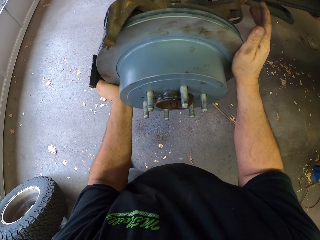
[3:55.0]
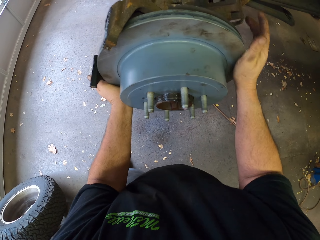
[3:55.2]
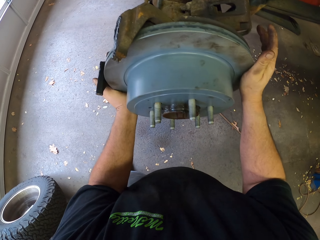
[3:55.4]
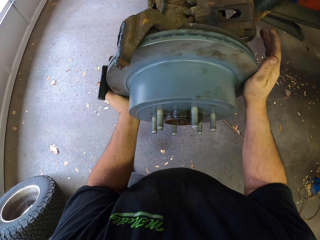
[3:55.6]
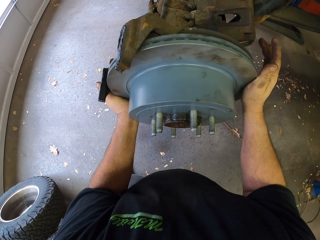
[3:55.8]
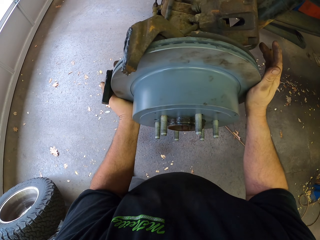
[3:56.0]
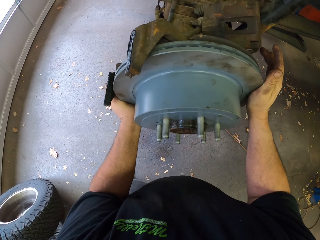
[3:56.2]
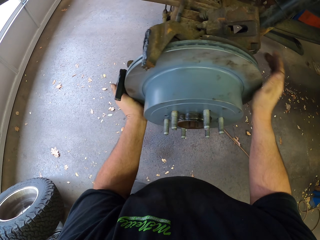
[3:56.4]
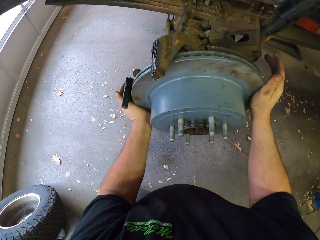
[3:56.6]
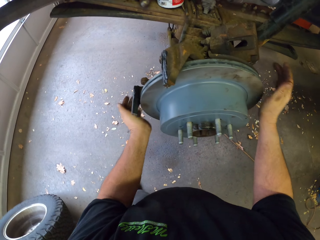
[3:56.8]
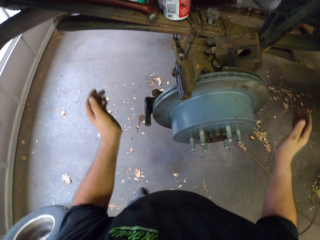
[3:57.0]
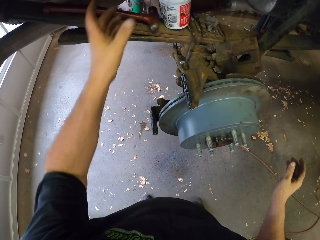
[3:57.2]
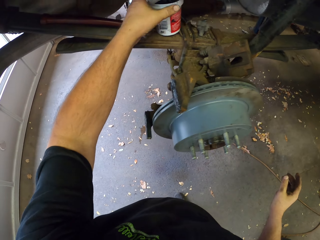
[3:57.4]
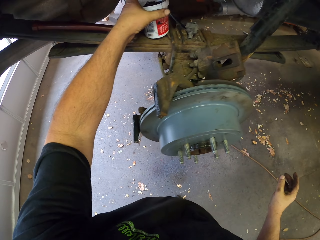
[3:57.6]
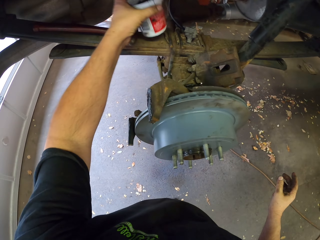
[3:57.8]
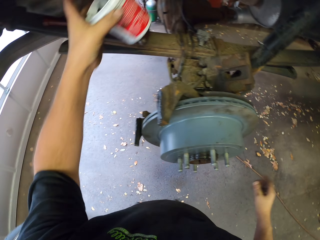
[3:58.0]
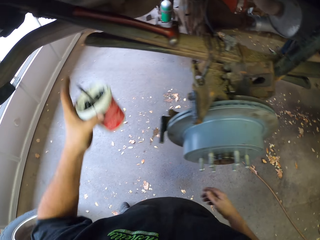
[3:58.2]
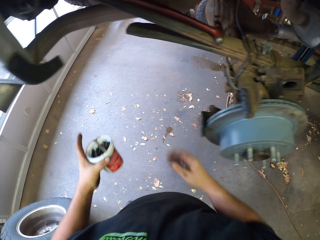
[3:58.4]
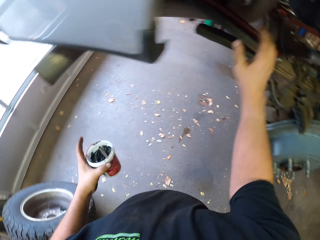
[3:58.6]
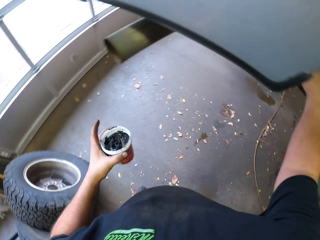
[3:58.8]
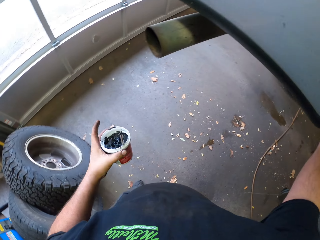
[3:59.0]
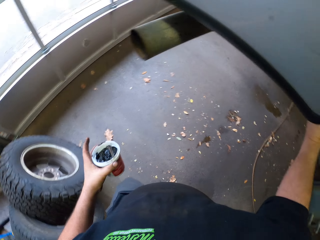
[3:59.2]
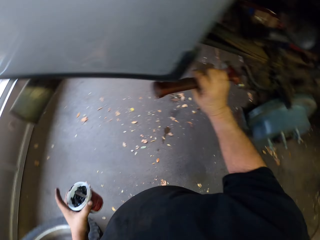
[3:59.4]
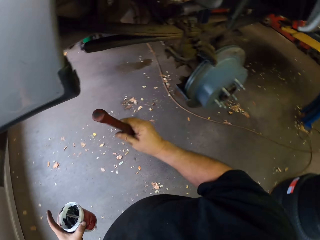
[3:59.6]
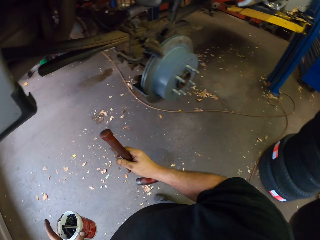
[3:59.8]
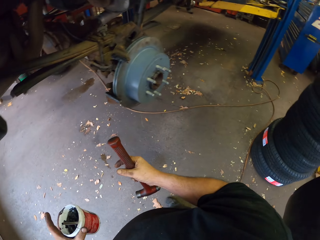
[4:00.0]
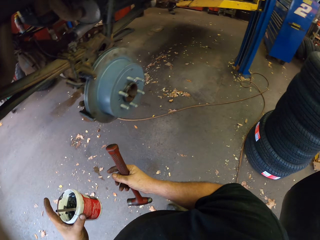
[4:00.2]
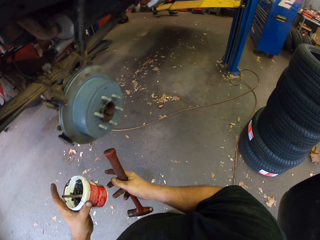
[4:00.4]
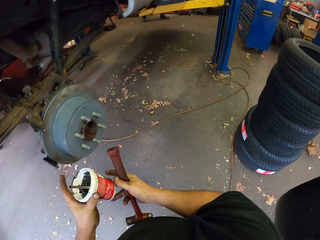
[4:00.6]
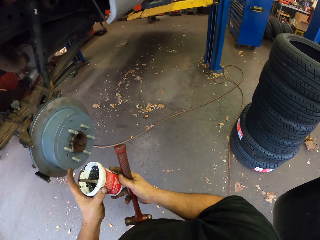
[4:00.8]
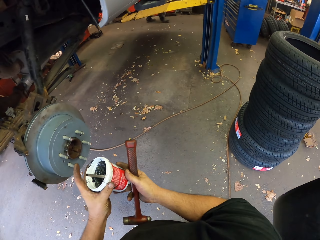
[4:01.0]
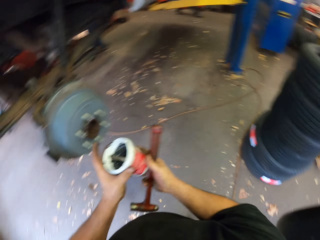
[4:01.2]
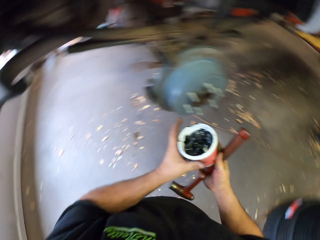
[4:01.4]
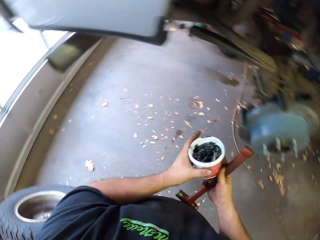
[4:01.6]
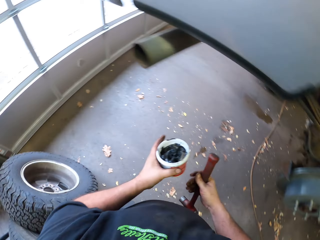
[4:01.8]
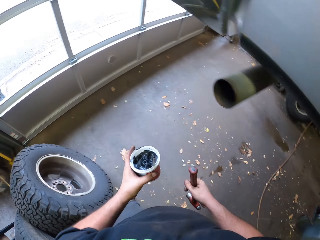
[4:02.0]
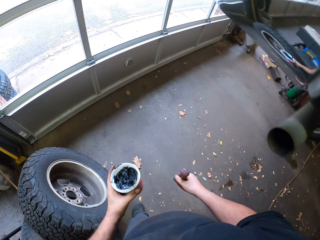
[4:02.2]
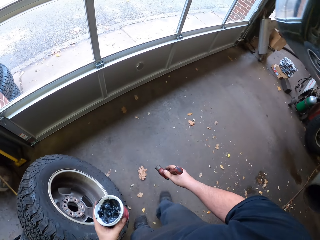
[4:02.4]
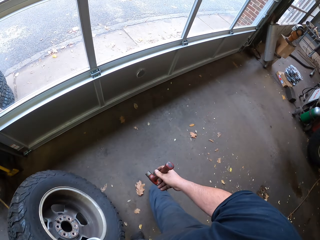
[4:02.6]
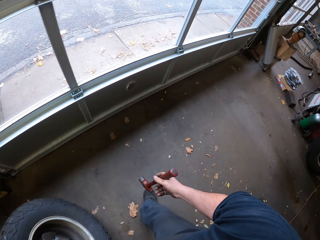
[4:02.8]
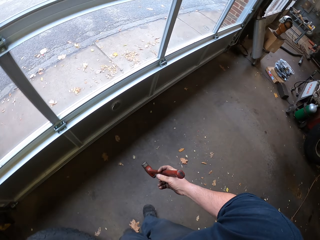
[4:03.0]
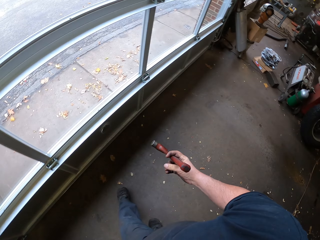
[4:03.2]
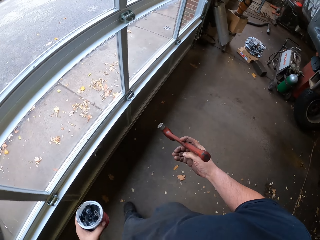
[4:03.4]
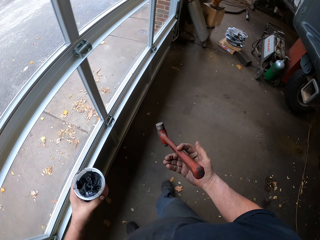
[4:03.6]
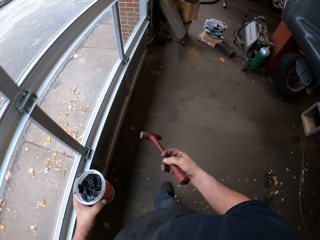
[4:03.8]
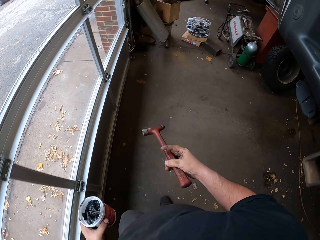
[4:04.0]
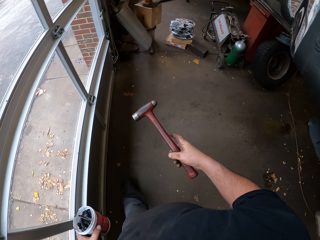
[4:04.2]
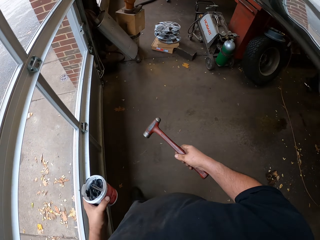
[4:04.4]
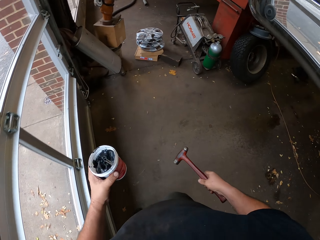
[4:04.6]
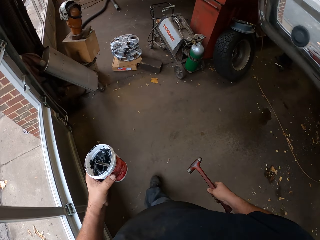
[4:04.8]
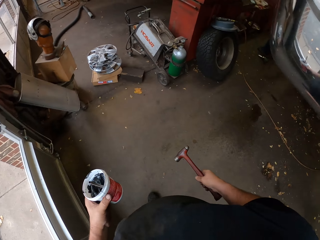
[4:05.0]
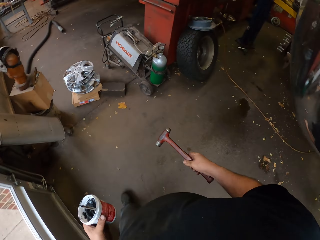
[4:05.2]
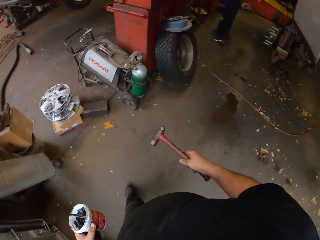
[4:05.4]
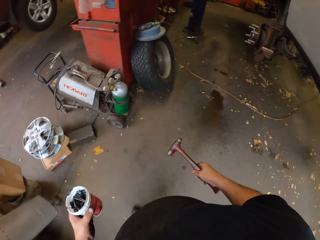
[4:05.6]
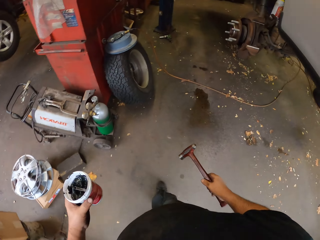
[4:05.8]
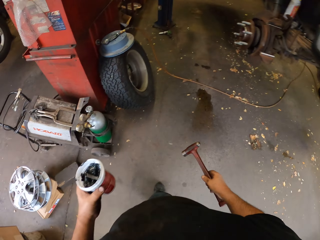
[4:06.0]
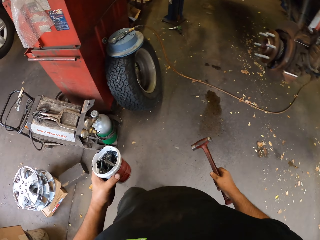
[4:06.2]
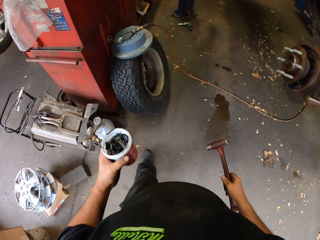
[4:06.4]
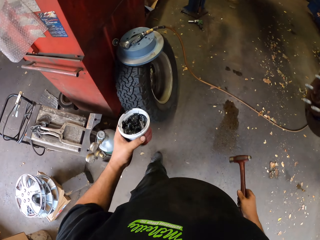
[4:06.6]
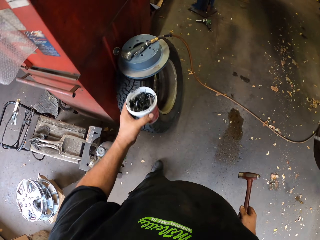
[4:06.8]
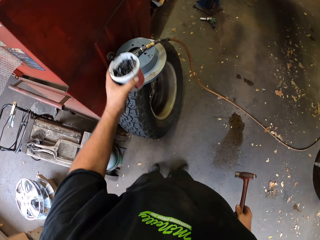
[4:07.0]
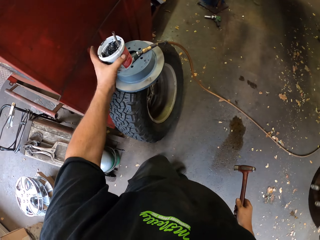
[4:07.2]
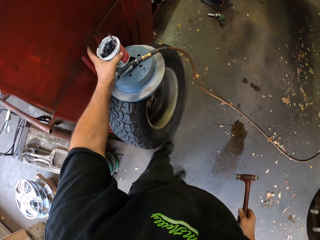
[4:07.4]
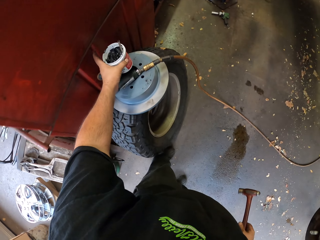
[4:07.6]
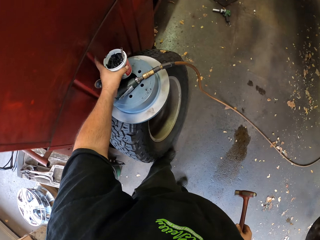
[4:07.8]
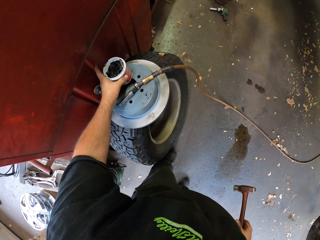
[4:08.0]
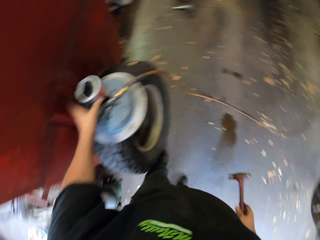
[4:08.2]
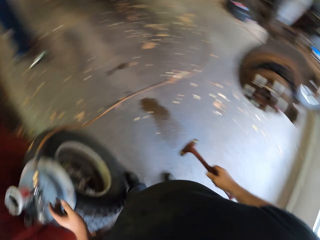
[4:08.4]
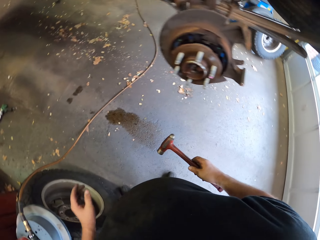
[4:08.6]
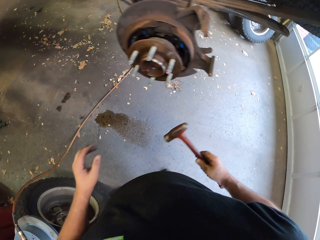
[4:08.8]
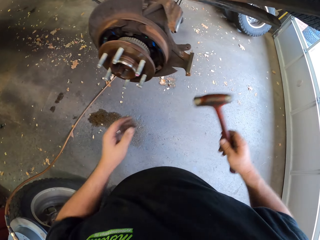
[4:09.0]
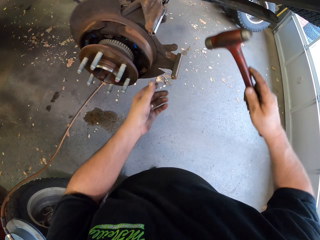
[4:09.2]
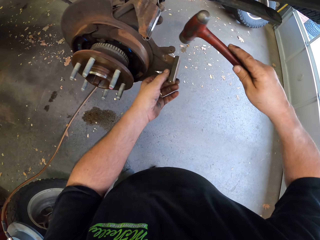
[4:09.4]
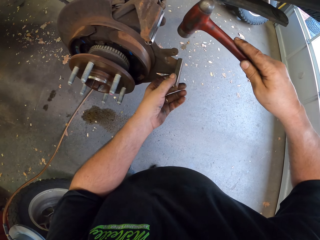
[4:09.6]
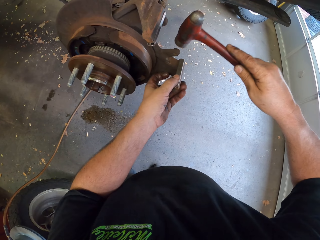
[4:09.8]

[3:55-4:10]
The camera wearer picks up a container of grease from the car frame. They pick up the hammer from the car frame. They walk around the garage. They put the container of grease on the wheel.

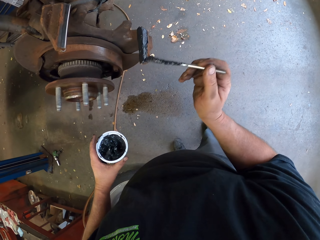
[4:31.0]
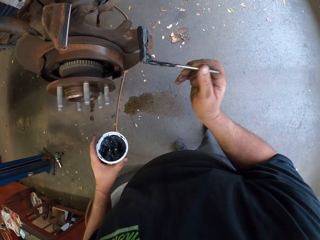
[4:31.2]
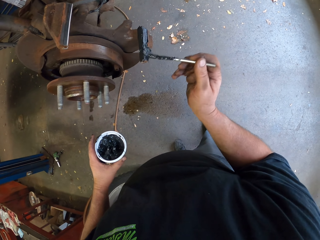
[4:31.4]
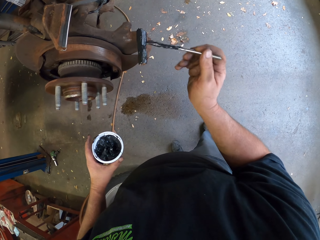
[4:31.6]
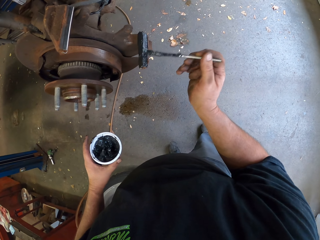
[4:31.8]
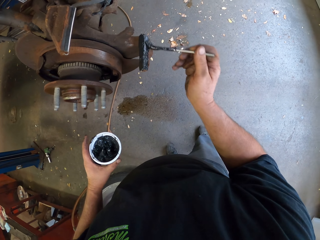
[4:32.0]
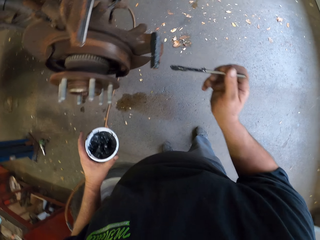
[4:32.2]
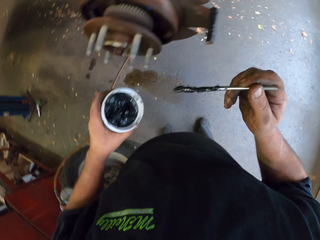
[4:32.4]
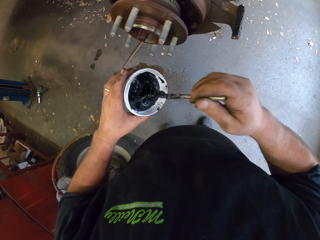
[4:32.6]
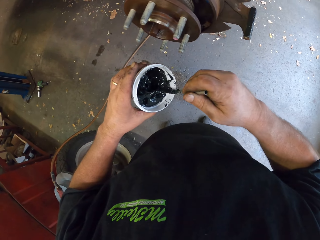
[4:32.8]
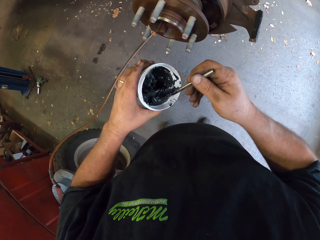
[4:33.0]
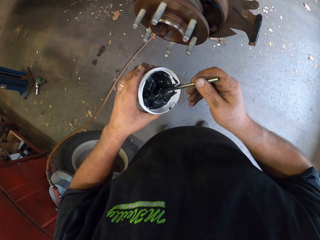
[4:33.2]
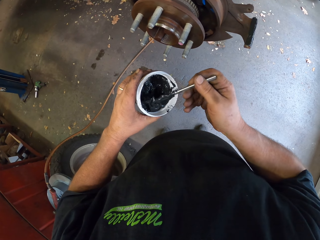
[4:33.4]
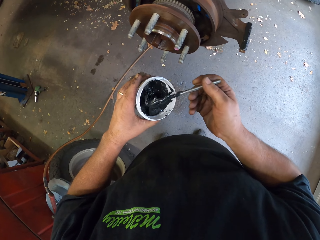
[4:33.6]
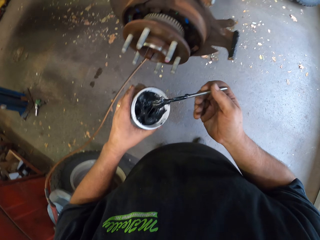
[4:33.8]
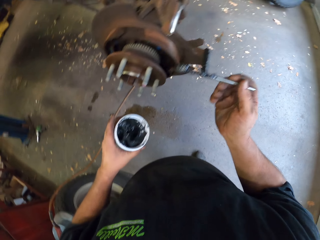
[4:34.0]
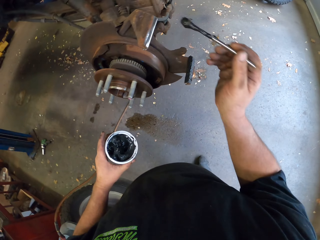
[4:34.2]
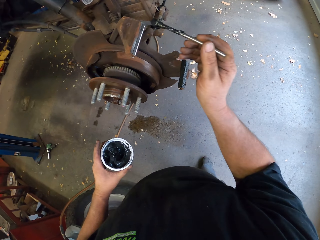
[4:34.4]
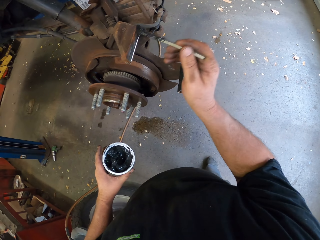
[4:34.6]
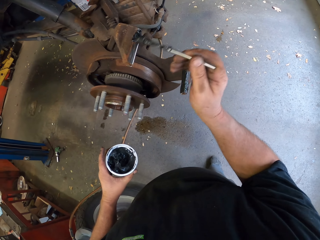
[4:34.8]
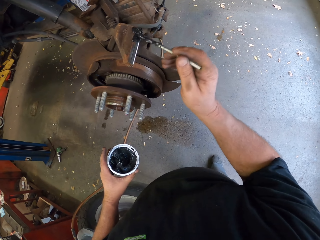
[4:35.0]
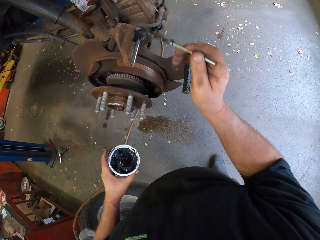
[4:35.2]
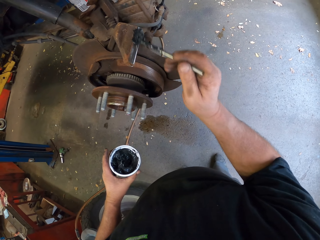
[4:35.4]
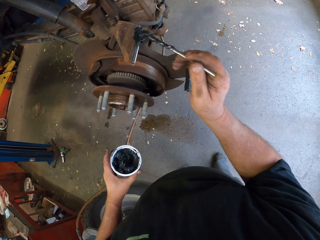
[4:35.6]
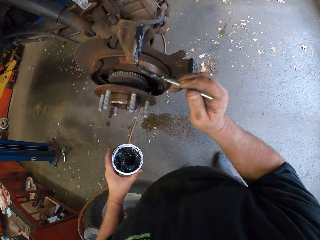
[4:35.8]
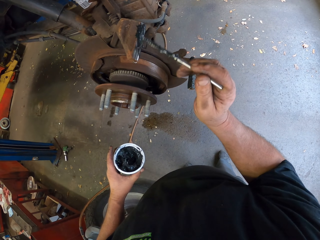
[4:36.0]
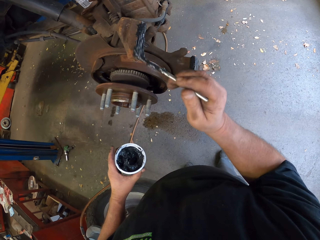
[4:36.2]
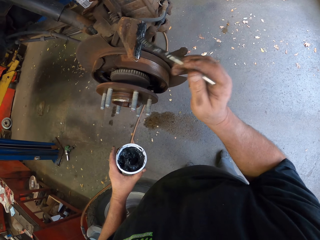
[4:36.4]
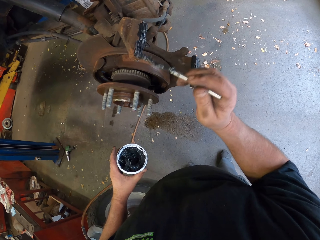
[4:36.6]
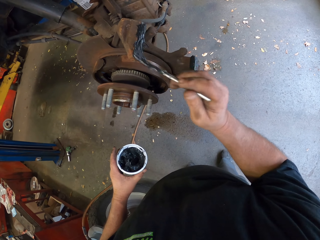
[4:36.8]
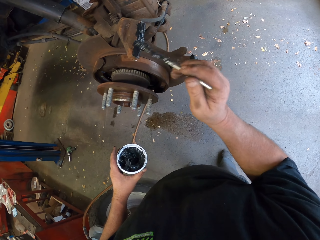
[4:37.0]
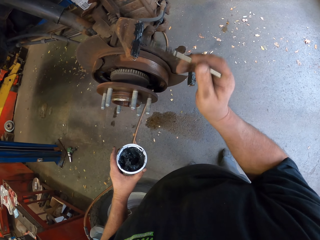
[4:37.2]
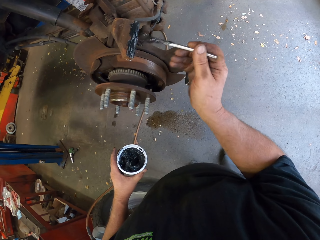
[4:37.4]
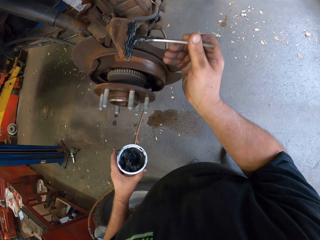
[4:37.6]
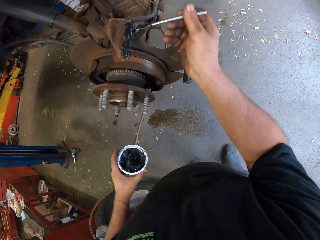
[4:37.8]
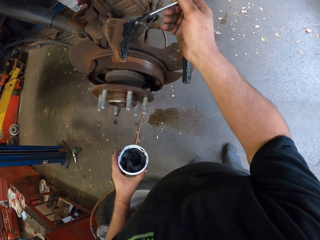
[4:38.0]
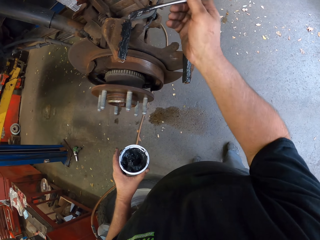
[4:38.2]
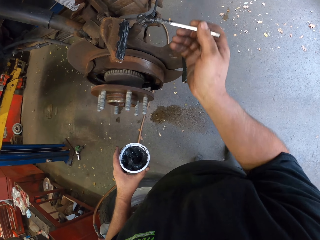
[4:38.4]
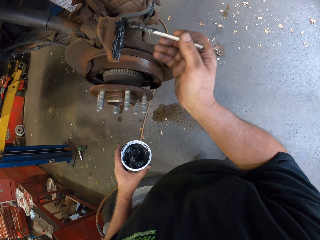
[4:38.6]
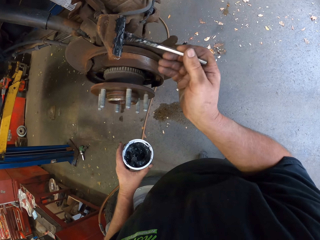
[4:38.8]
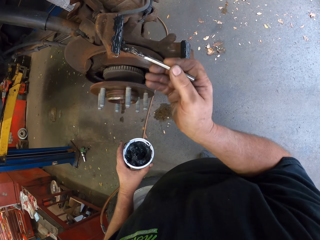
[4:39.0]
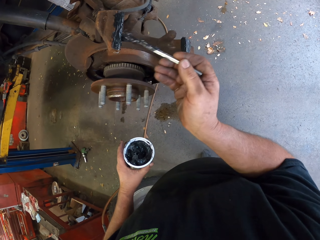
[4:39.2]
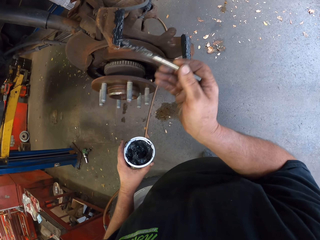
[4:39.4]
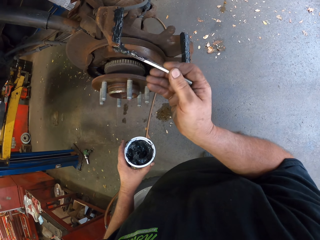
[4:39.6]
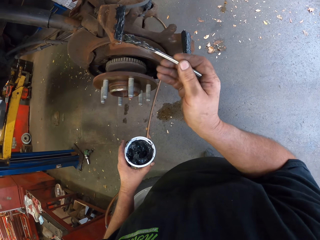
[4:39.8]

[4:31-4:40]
The camera wearer scoops oil in the container with a metal rod. They spread oil on the wheel stud with the metal rod.
